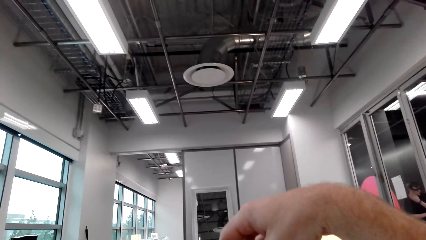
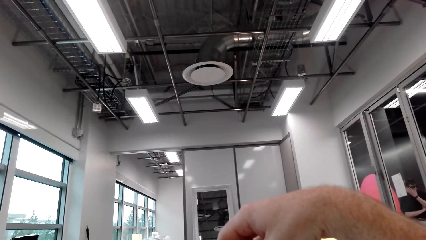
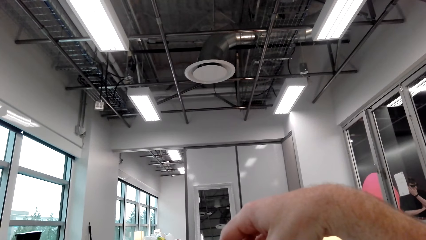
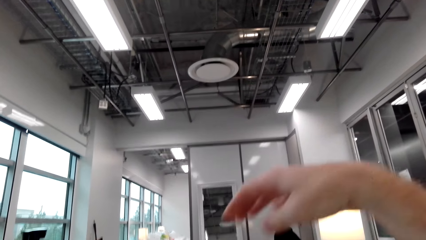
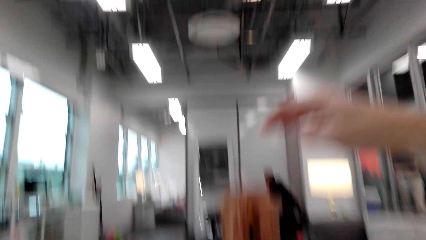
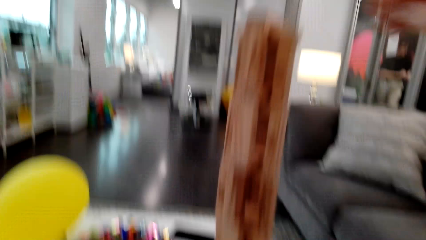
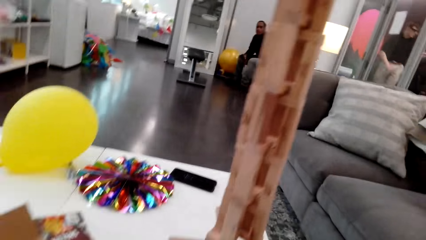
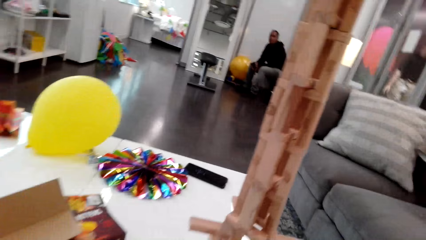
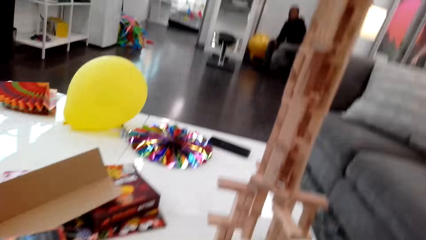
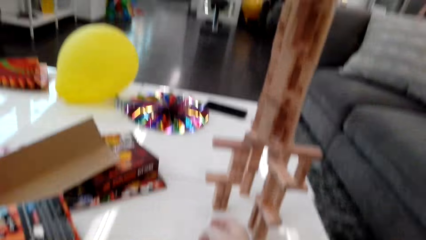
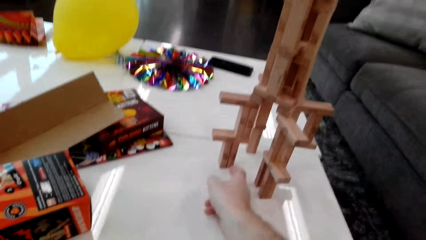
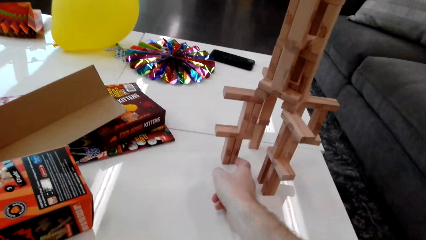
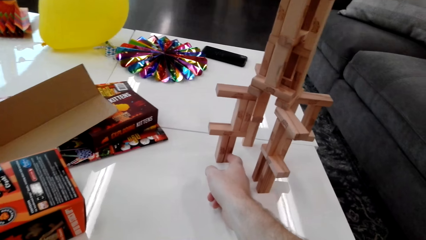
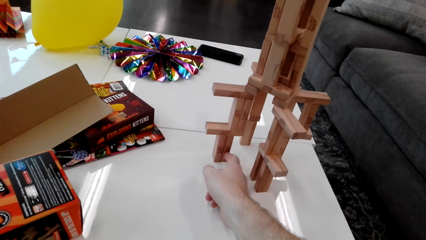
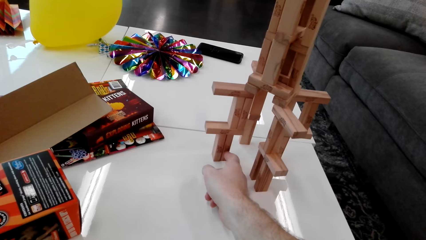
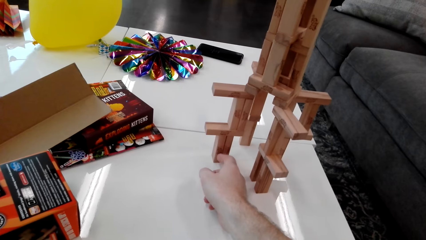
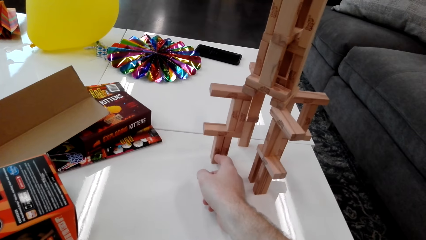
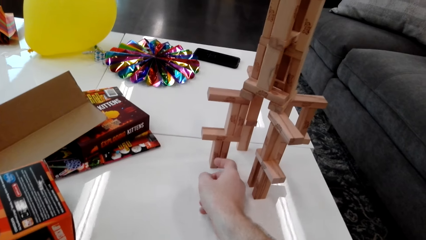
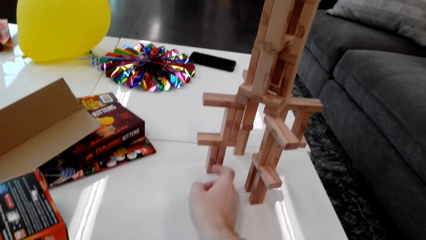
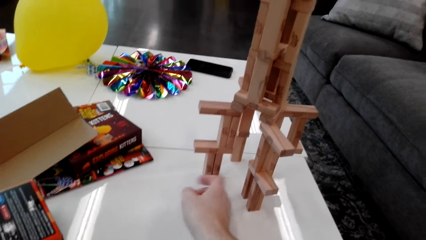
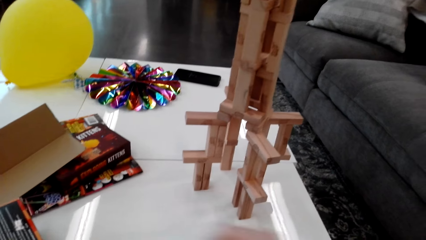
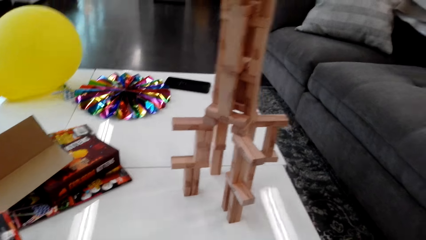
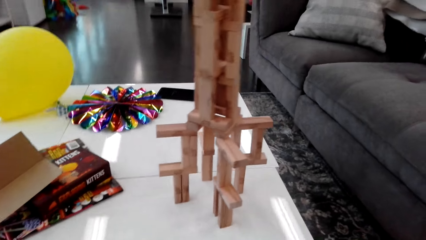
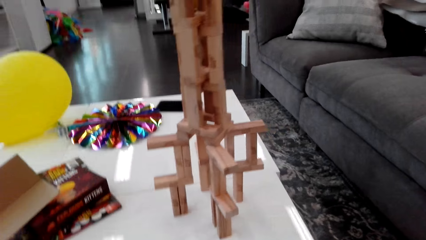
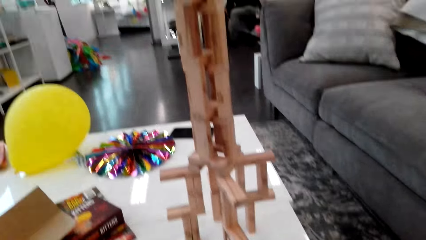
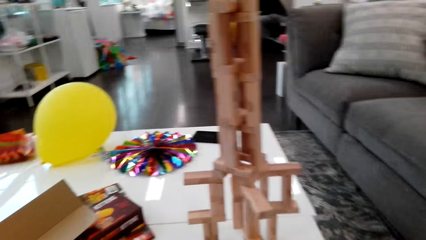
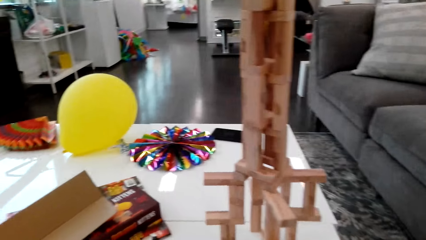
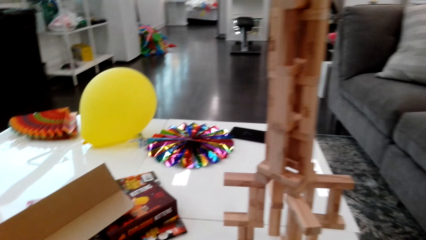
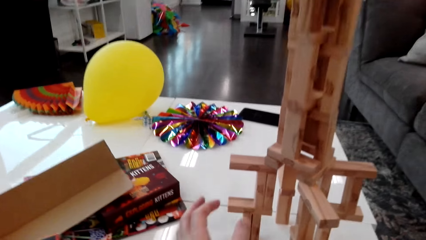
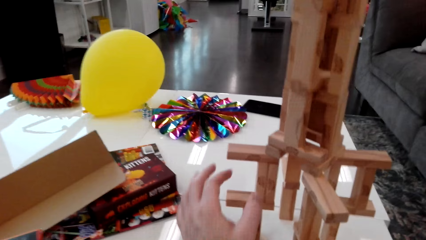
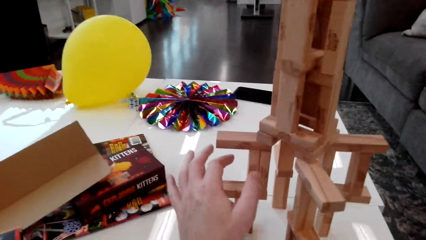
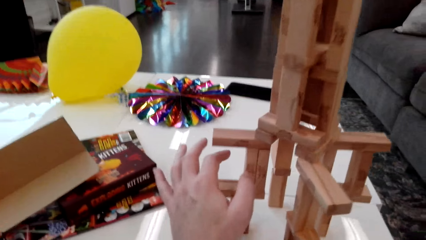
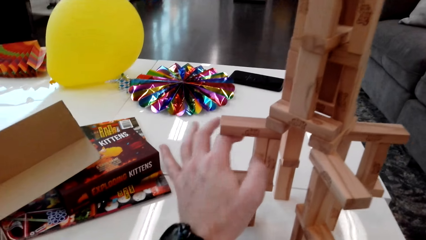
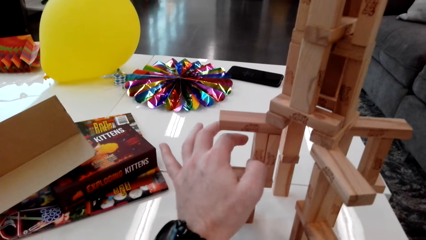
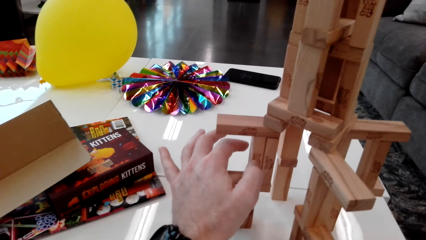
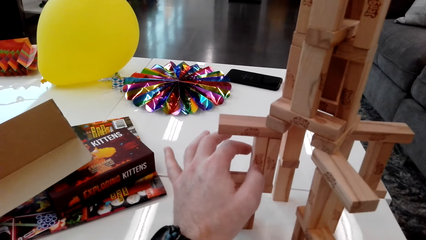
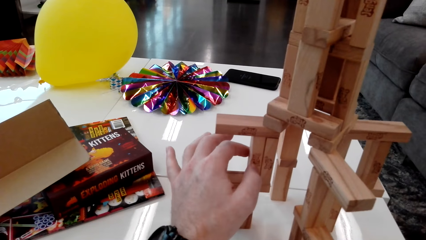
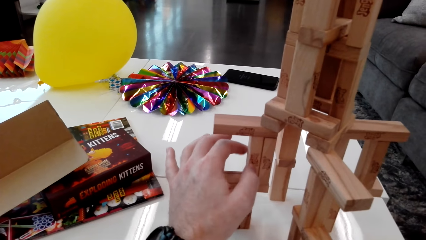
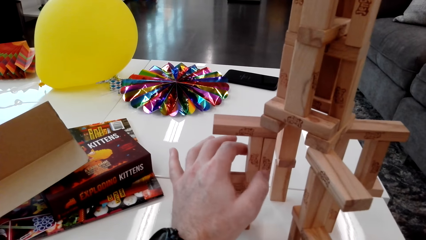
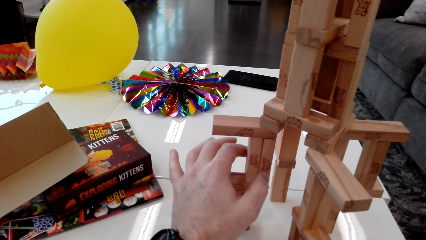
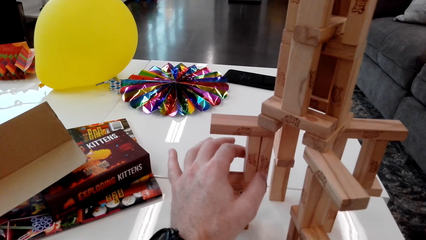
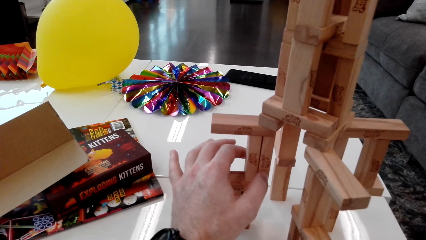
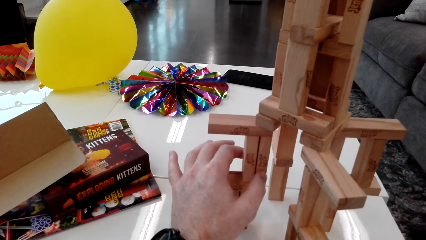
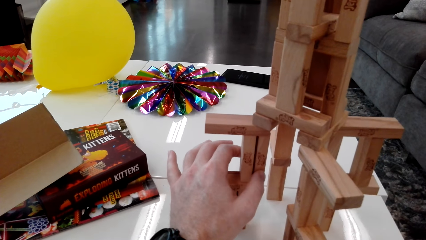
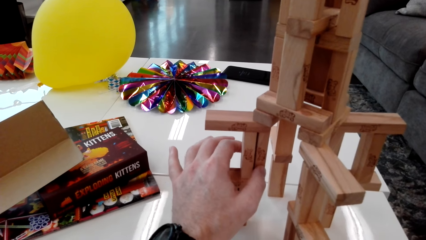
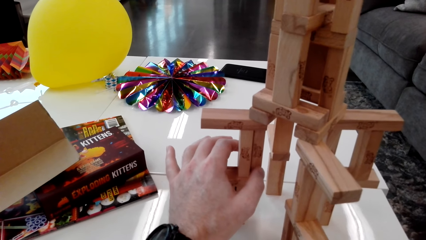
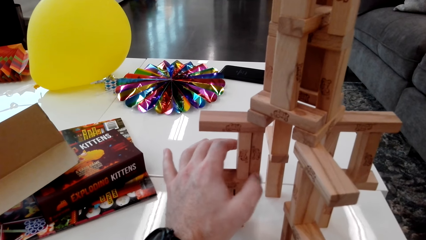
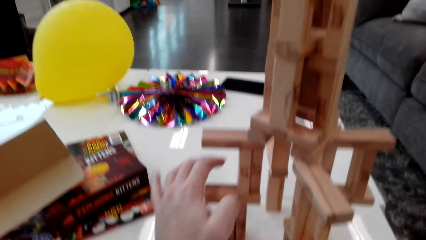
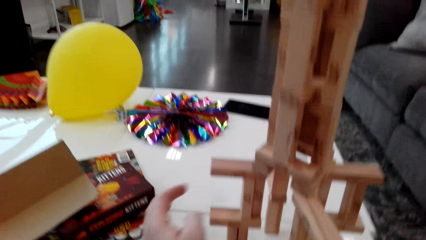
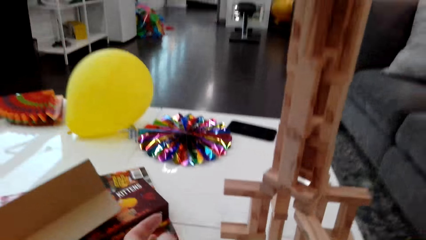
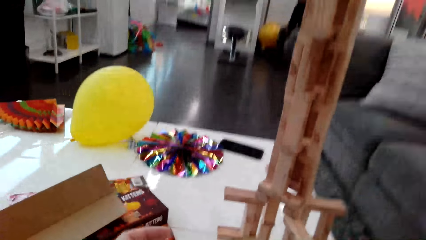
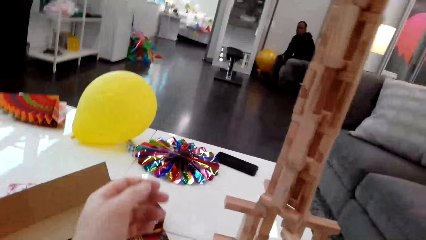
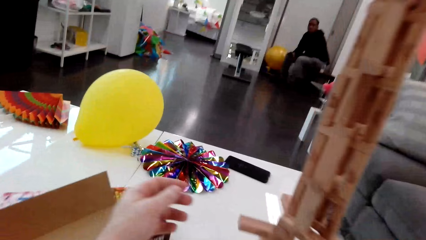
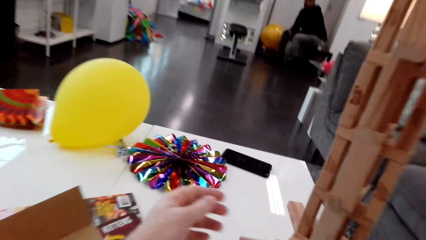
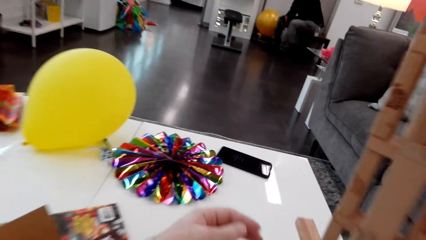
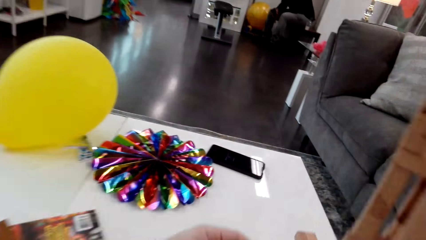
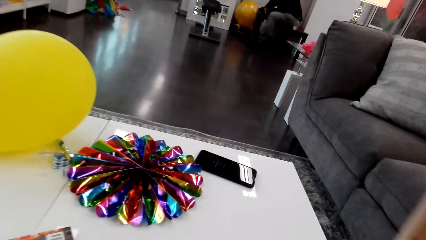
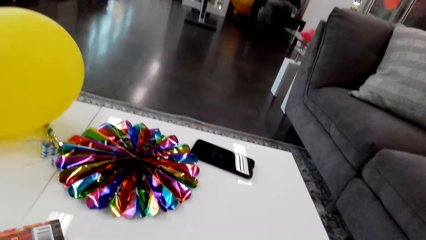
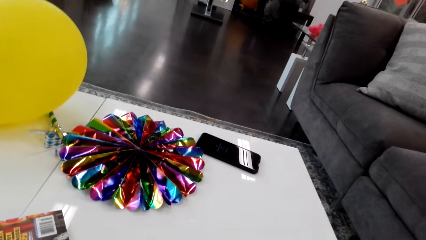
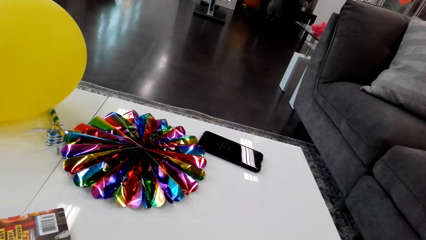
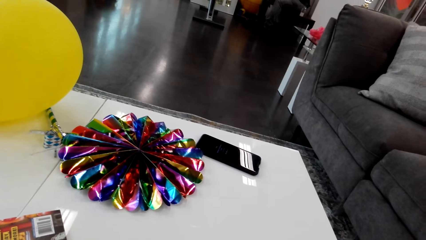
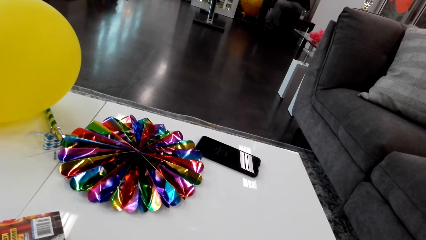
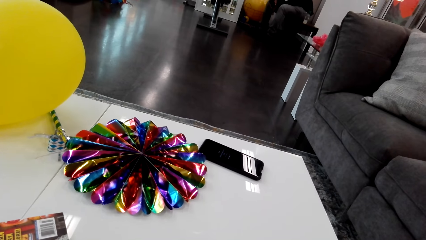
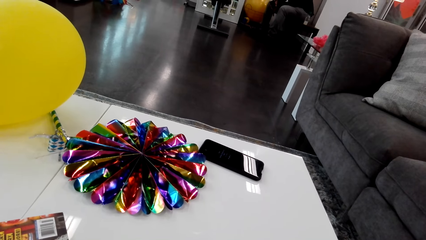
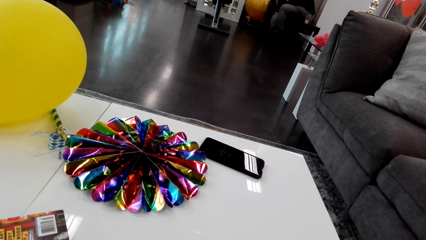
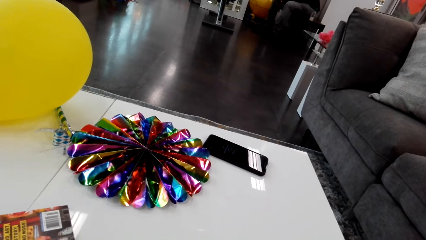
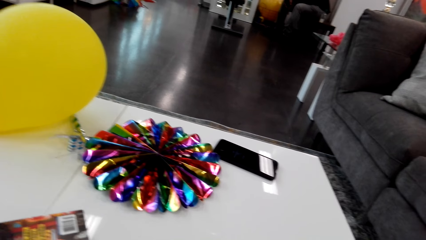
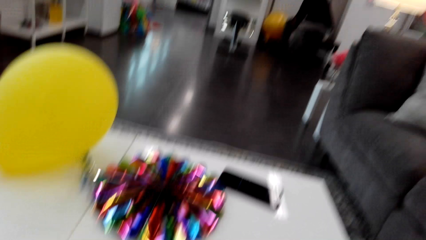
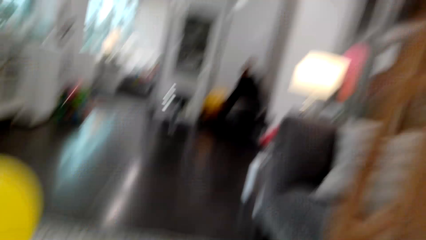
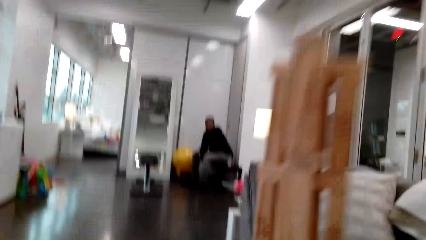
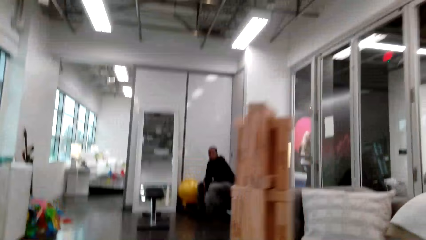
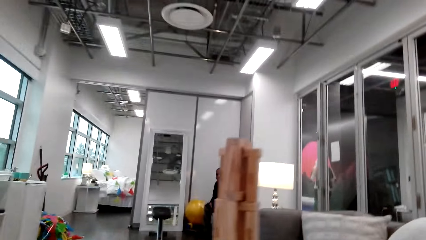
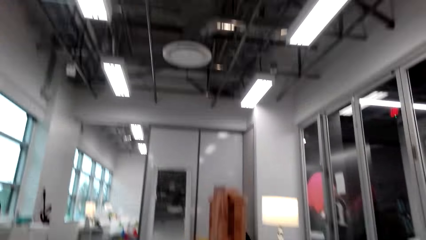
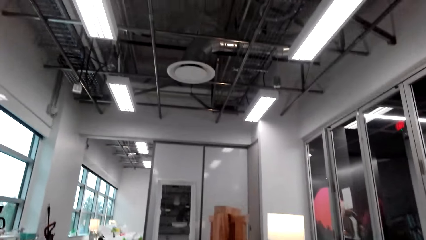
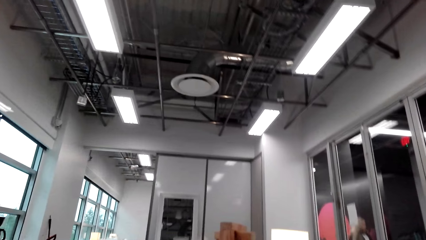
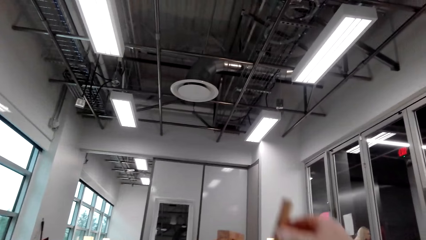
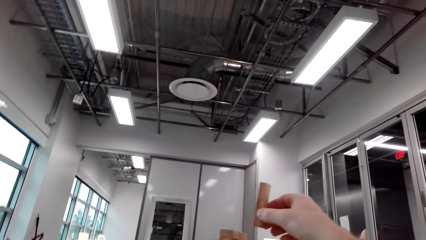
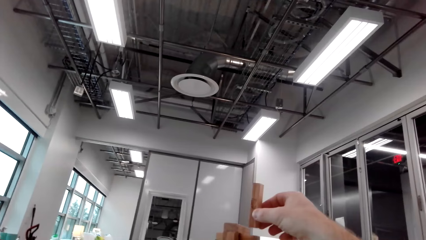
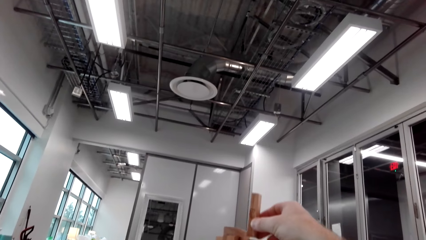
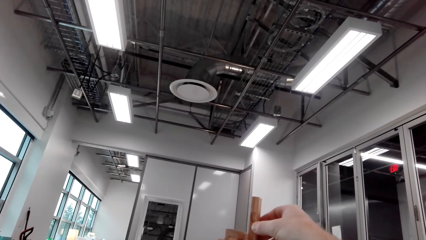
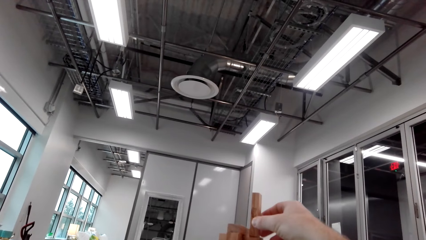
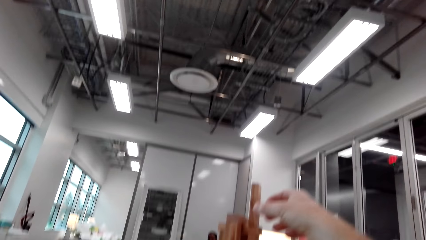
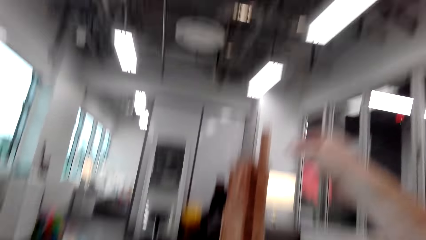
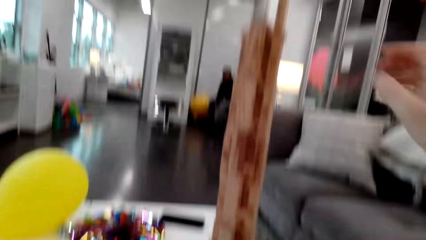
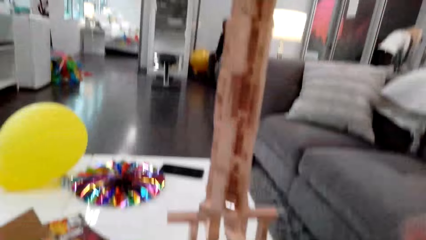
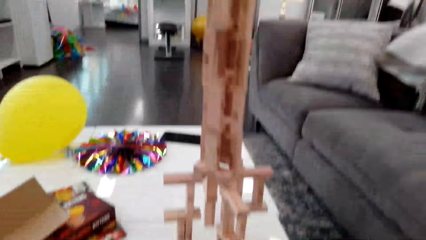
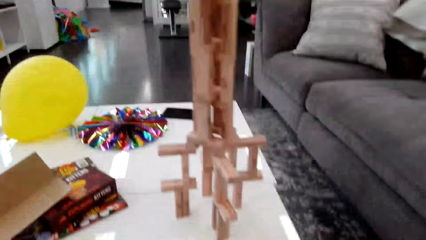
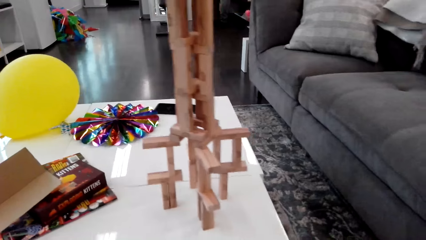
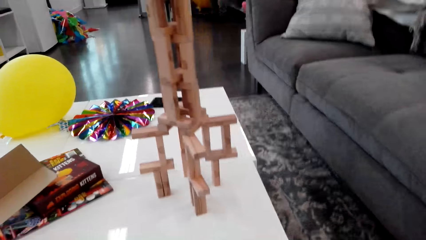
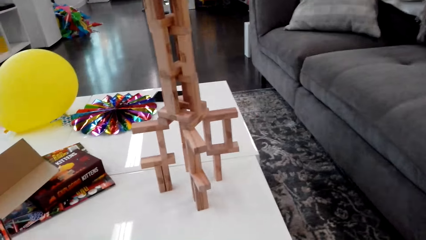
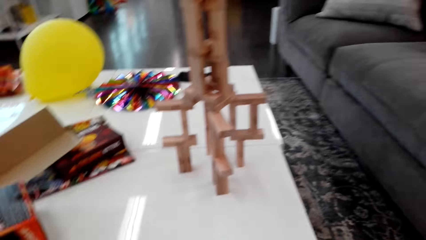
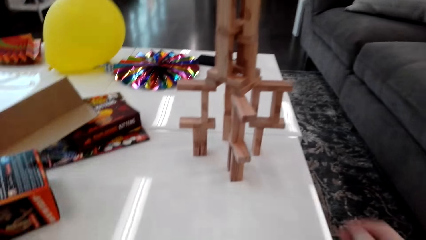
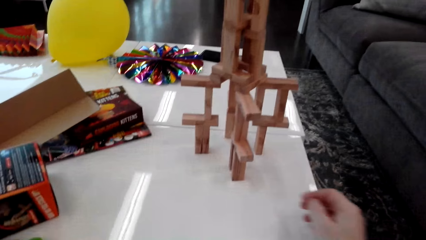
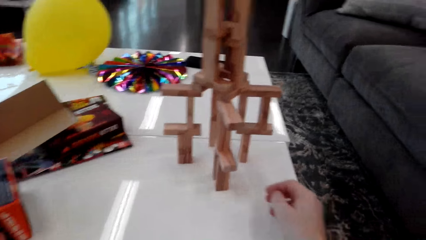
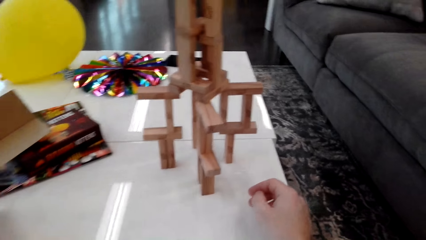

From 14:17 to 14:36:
The camera wearer places a small piece of wood on a stack of wood. A man responds to the camera wearer. The camera wearer touches small pieces of wood at the bottom of something. They pick up a small piece of wood and talk to the man. They place the small piece of wood on the stack of wood.
